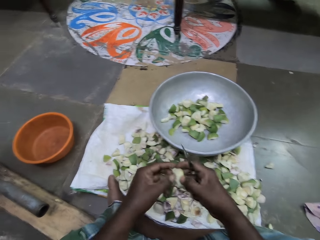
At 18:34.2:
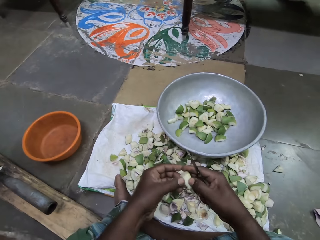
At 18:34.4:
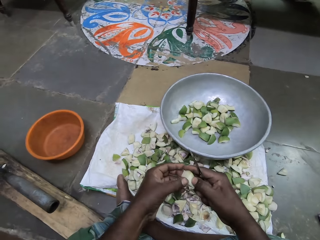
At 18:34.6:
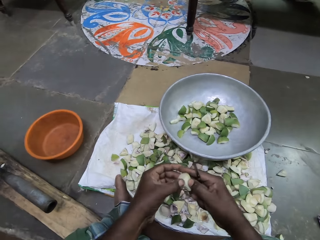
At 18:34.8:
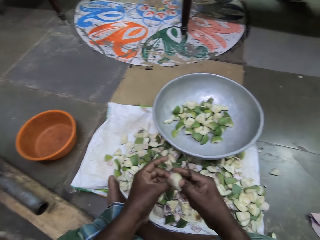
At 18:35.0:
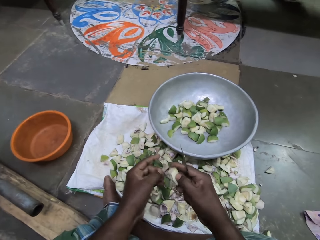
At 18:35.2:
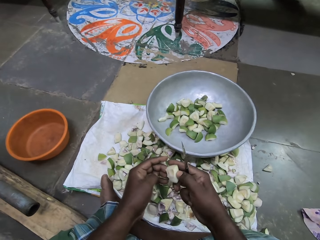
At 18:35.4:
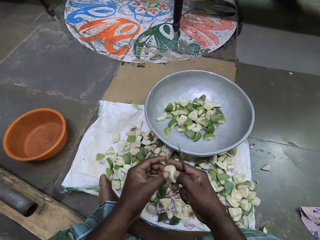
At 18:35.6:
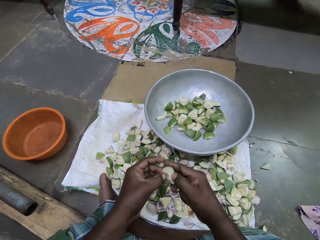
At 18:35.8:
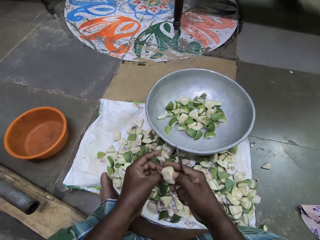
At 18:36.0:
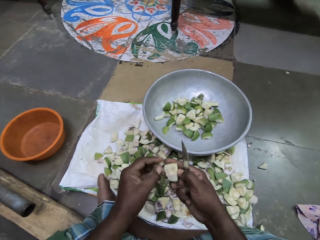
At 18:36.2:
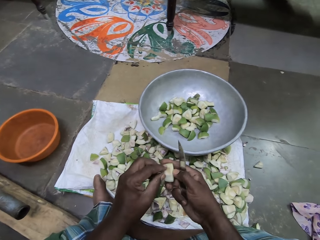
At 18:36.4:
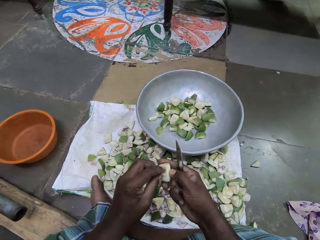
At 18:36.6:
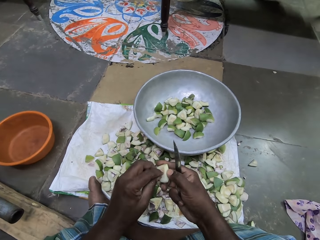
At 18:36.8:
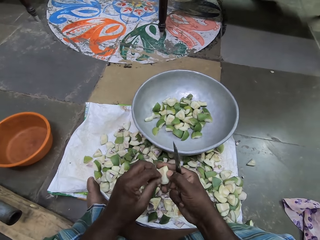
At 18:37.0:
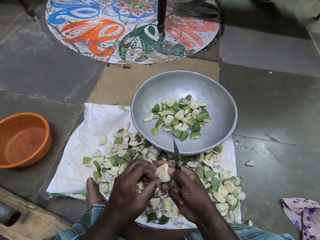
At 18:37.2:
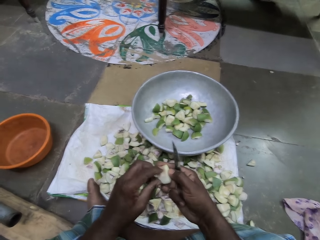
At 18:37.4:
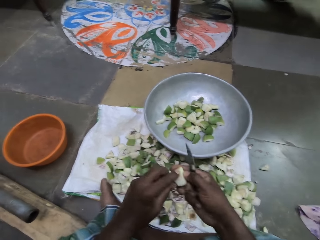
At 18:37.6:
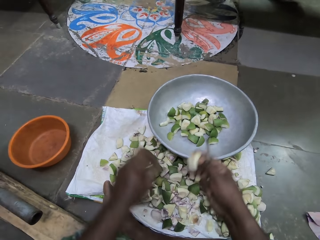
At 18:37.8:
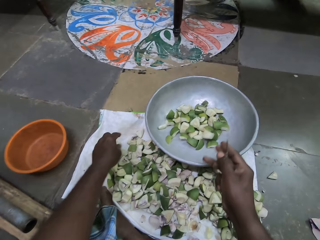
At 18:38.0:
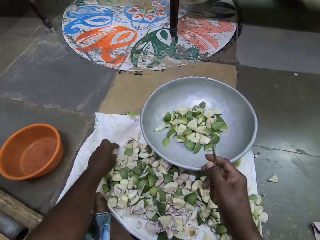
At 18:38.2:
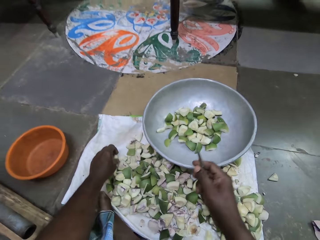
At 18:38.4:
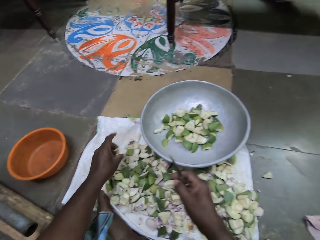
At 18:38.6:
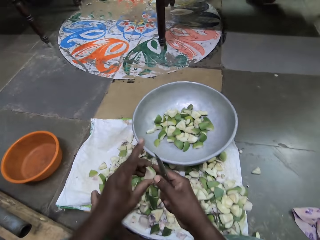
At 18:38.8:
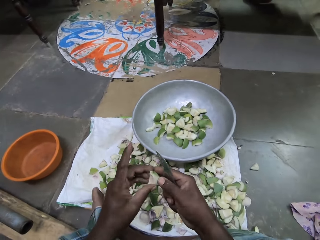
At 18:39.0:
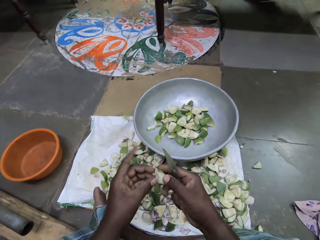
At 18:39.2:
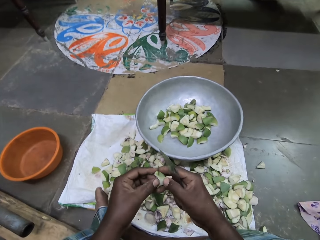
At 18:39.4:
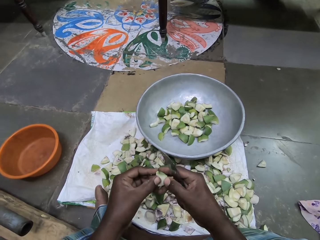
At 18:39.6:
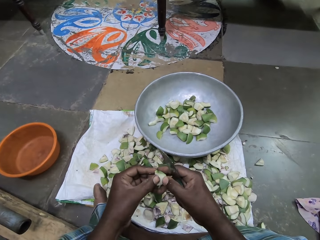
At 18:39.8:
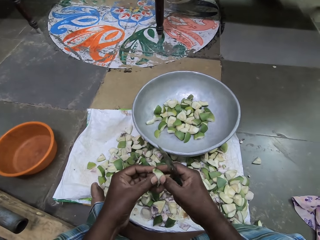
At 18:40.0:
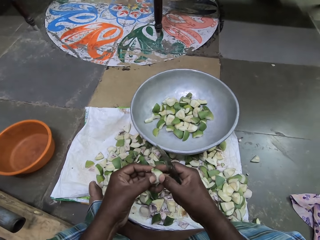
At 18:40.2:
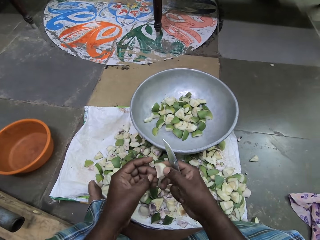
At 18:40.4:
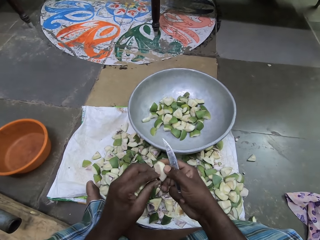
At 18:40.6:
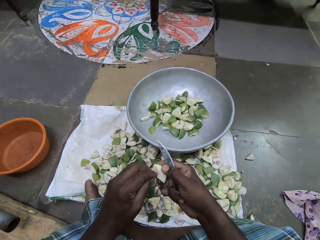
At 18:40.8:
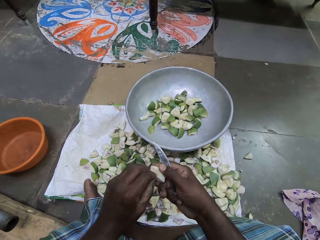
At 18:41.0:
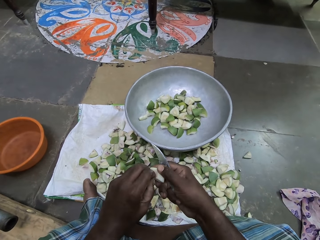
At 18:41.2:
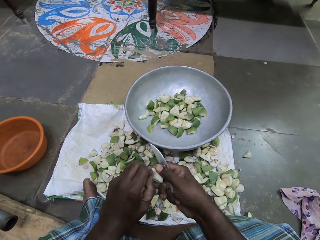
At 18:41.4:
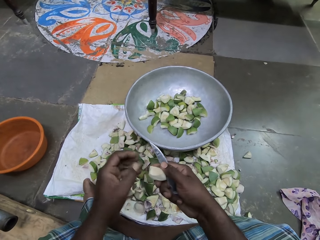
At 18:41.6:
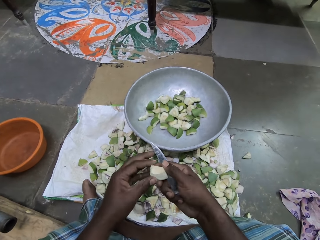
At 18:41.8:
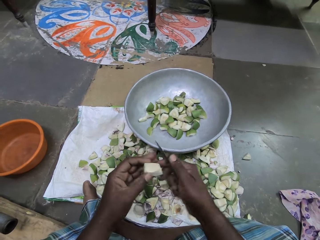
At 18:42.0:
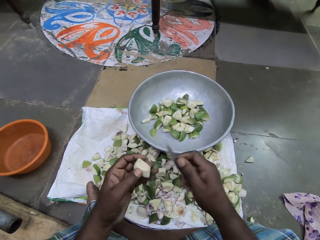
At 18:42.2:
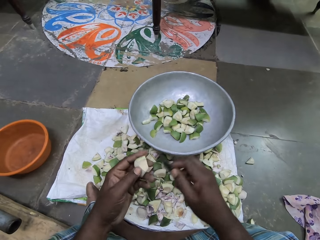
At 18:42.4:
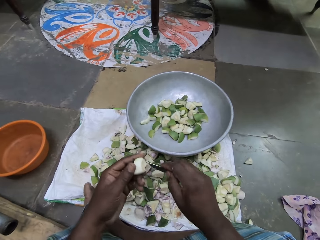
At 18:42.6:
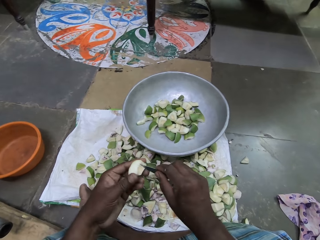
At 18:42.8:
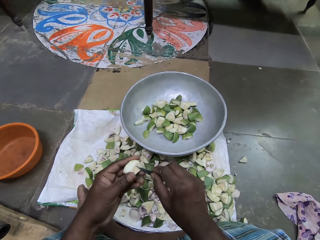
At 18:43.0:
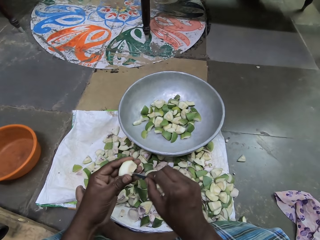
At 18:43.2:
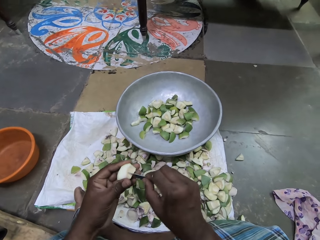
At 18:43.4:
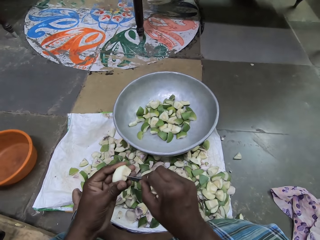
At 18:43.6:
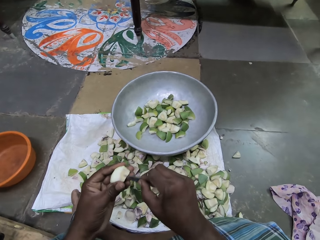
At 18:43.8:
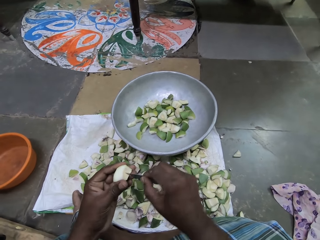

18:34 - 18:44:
The camera wearer scrapes the piece of mango with her left hand. She drops the piece of mango into the bowl with her right hand. She picks up a piece of mango from the sack bag with her left hand. She holds the piece of mango with her hands. She removes dirt from the piece of mango with her left hand. She scrapes the piece of mango with the knife in her right hand.

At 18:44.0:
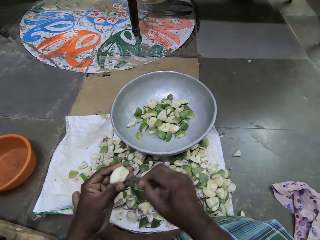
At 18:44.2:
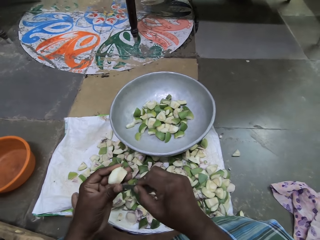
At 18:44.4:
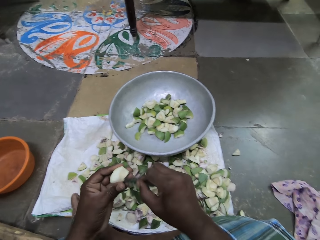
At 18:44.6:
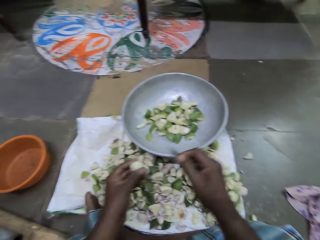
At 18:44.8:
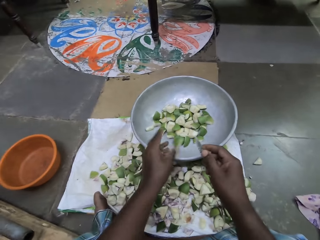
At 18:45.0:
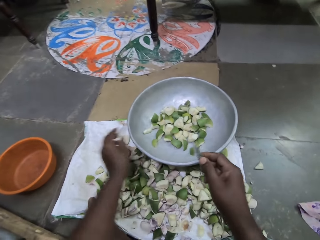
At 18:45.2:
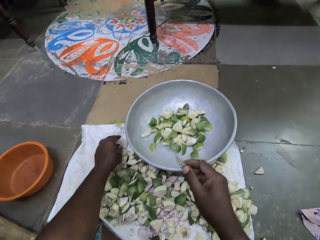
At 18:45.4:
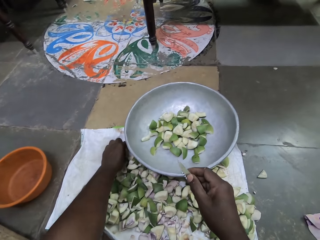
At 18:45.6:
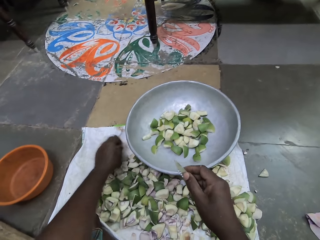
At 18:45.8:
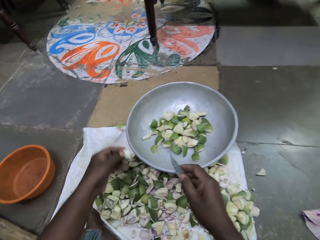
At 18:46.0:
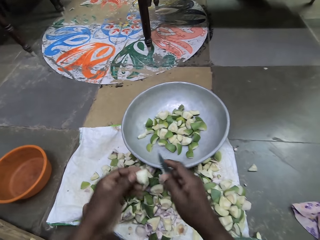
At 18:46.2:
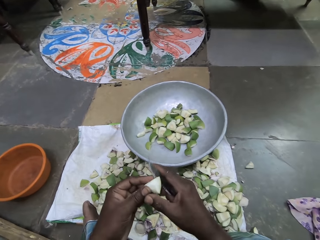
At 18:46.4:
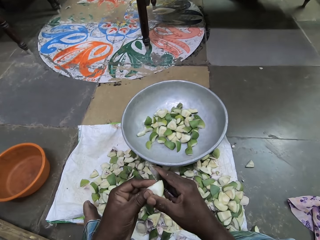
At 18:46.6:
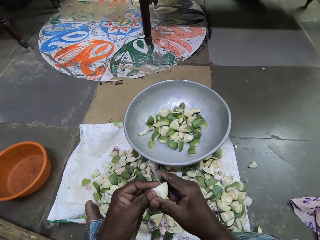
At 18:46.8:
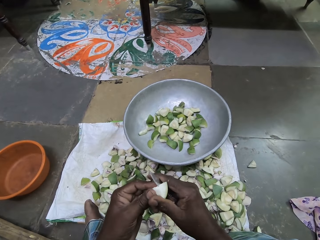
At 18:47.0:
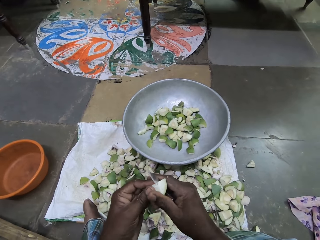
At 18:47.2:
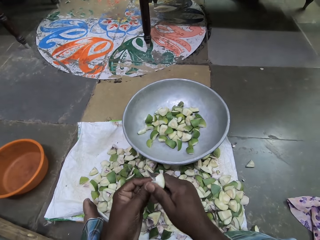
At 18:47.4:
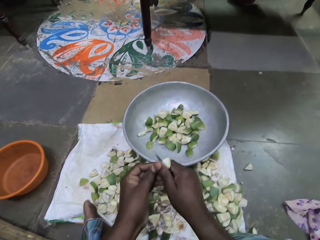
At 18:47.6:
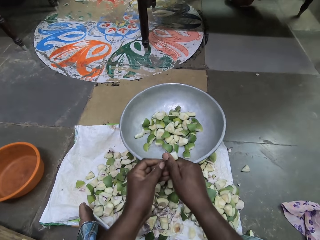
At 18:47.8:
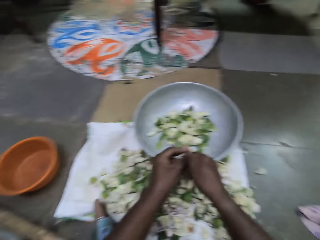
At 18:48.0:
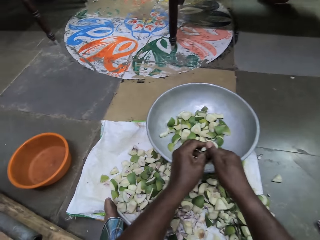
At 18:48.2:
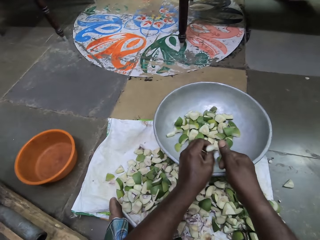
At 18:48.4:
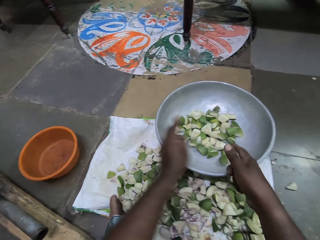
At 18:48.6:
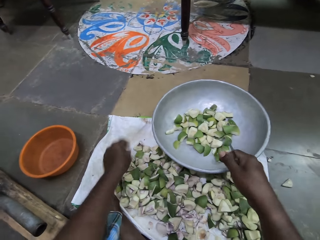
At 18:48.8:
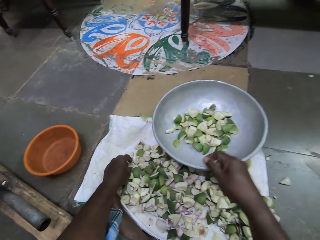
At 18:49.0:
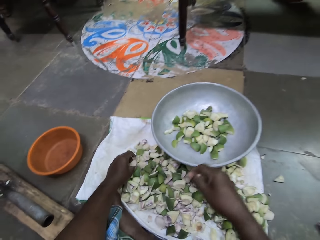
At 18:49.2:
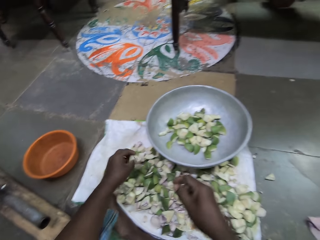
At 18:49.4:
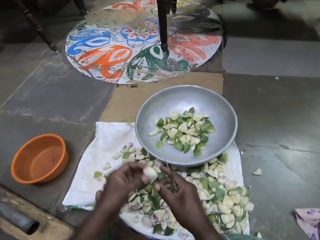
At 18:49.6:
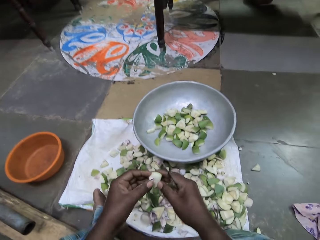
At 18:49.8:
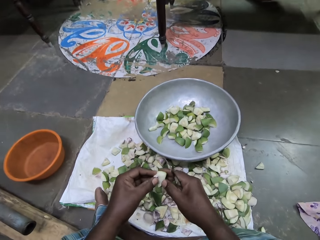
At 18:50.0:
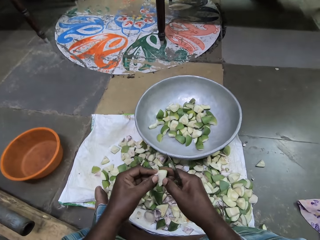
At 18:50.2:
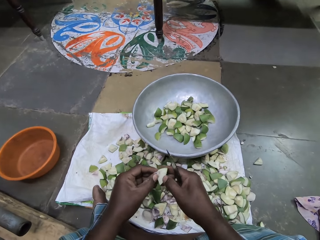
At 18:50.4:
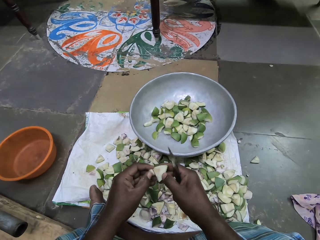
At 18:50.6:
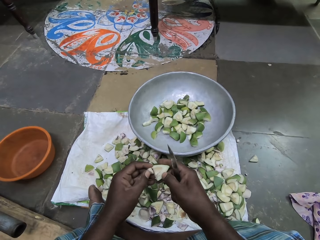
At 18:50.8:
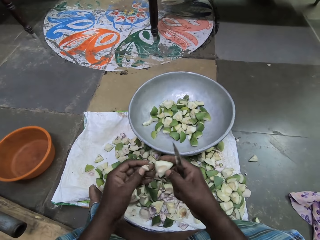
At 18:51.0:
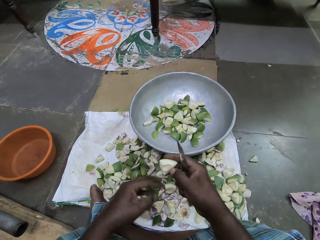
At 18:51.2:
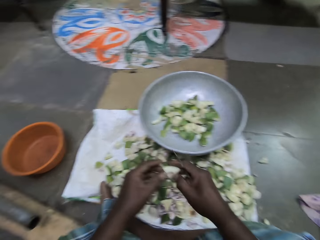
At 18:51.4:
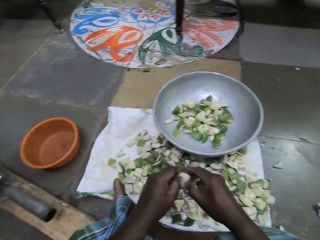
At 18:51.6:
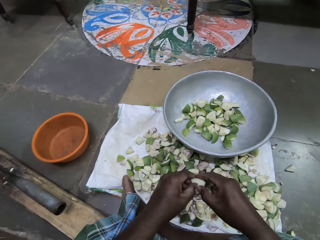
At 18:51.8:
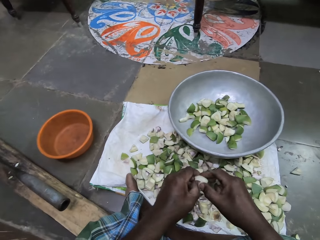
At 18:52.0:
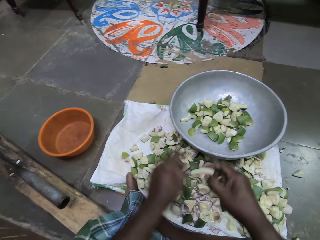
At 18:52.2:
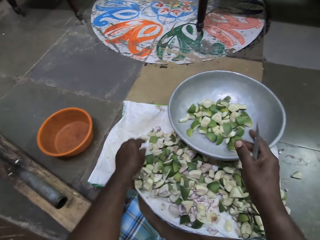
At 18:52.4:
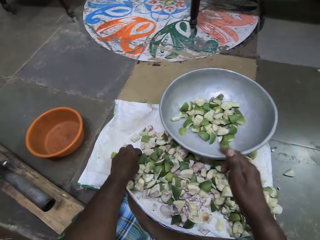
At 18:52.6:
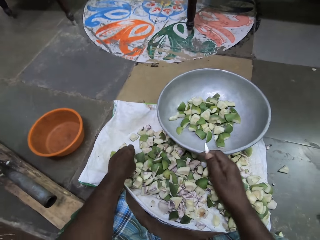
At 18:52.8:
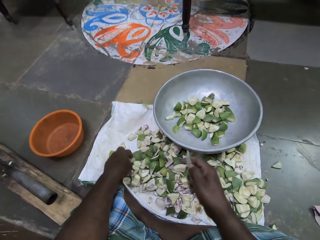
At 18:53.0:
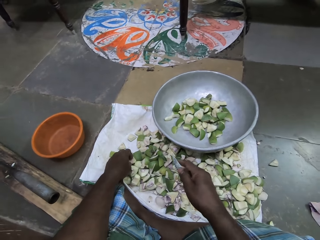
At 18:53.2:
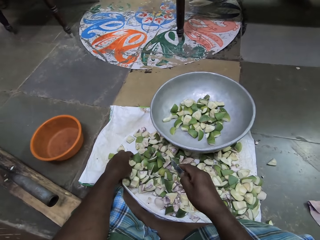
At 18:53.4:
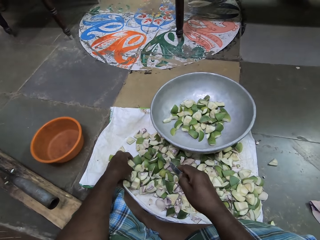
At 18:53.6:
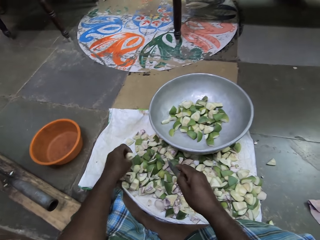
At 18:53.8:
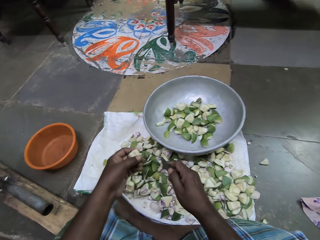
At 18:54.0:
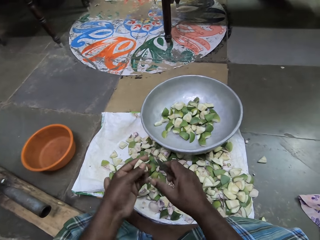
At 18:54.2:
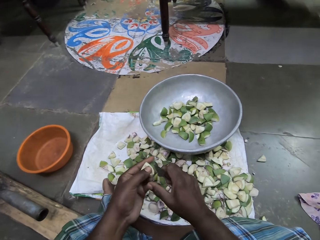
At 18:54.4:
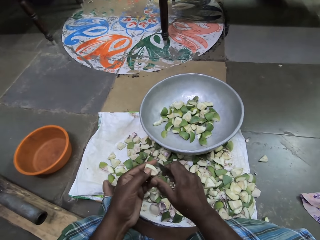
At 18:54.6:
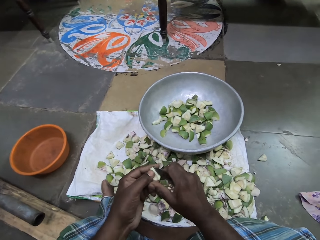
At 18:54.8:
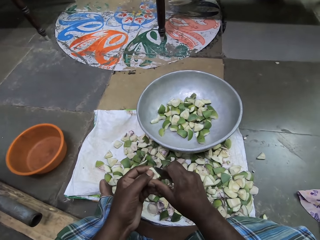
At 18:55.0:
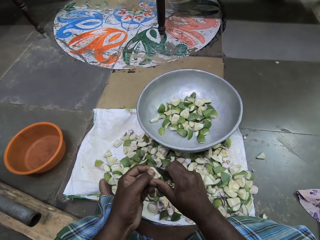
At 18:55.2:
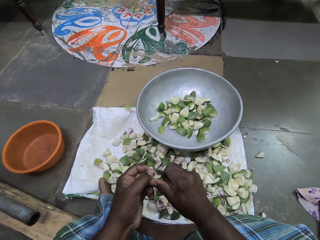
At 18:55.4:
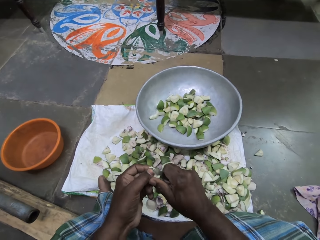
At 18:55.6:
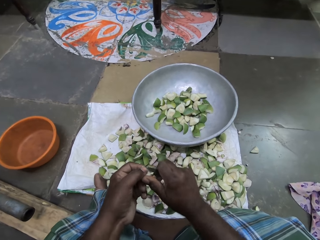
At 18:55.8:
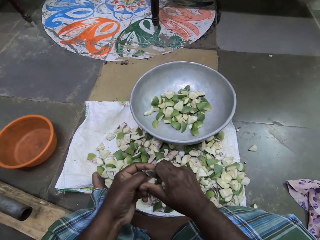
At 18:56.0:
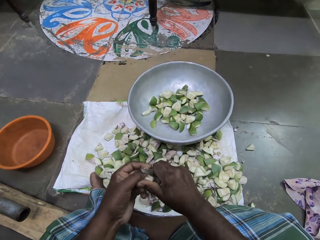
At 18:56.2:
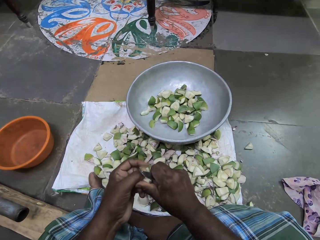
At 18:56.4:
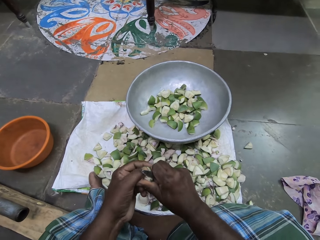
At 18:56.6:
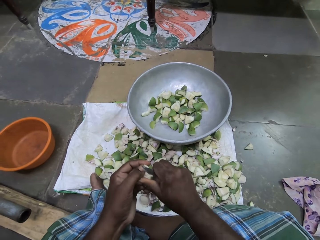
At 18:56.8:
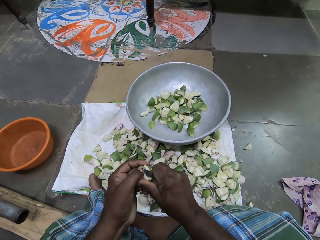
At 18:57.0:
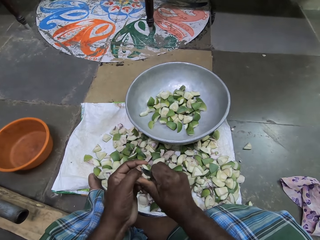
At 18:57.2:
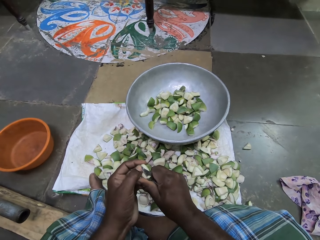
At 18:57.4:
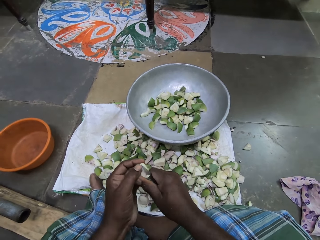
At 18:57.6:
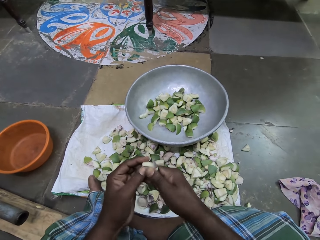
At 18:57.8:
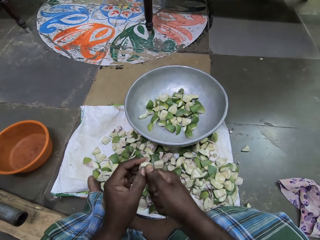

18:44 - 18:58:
The camera wearer drops the piece of mango into the bowl with her left hand. She picks up a piece of mango from the sack bag with her left hand. She slices the piece of mango with the knife in her right hand. She drops pieces of mango into the bowl with her hands. She picks up a piece of mango from the sack bag with her left hand. She holds the piece of mango with her hands. She cuts out a piece of mango from the piece of mango with her left hand. She removes a seed. She drops the piece of mango on the sack bag with her left hand. She scrapes the piece of mango with her left hand. She removes the seed coat with a finger. She drops the piece of mango into the bowl with her right hand. She picks up a piece of mango from the sack bag with her left hand. She cuts out a piece of mango from the piece of mango with the knife in her right hand.
